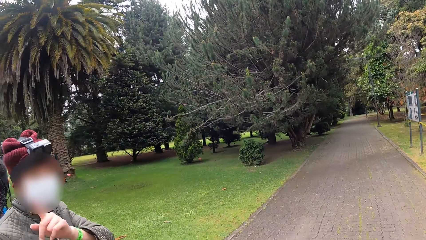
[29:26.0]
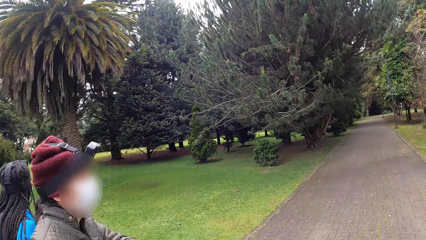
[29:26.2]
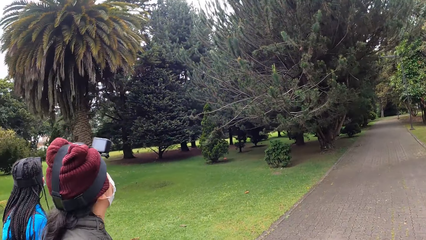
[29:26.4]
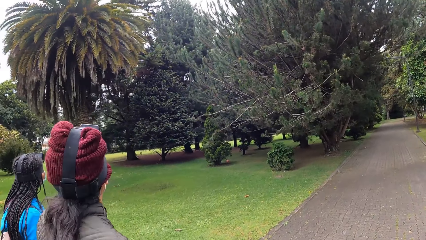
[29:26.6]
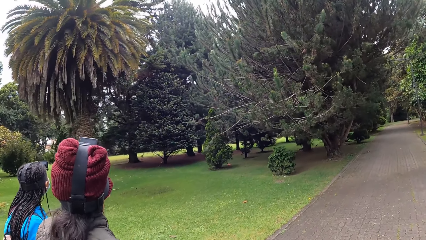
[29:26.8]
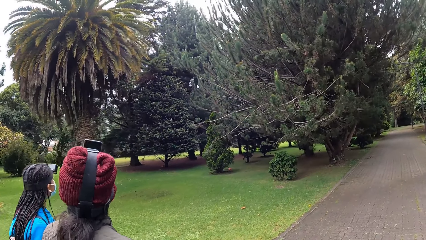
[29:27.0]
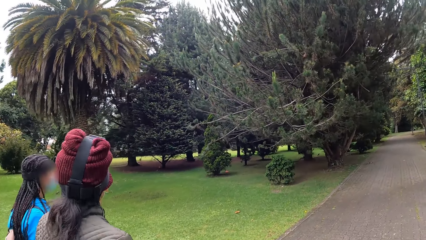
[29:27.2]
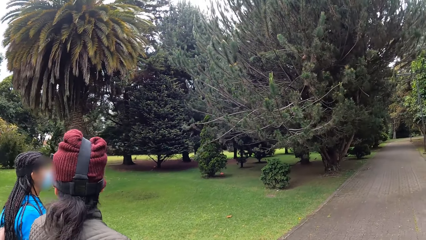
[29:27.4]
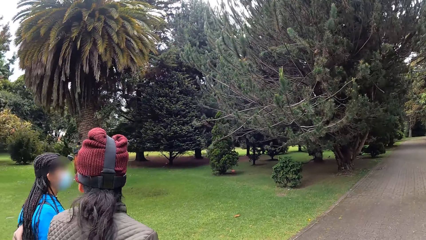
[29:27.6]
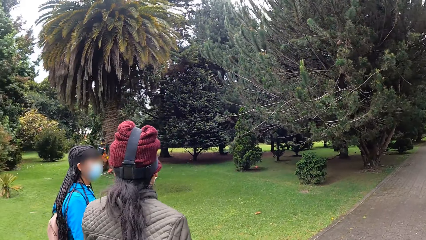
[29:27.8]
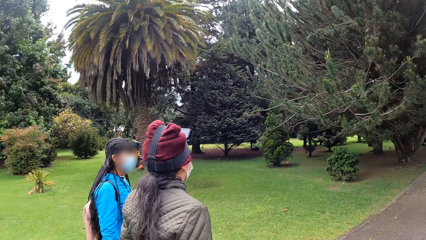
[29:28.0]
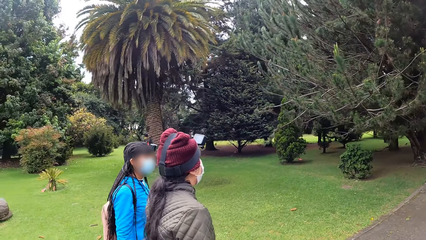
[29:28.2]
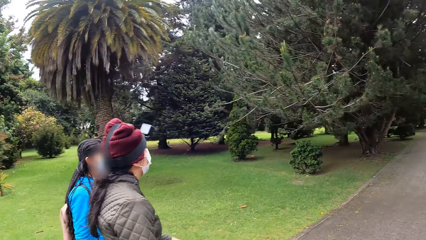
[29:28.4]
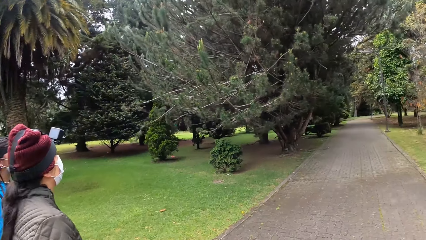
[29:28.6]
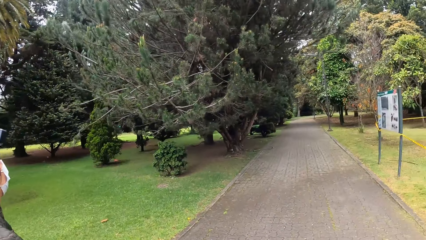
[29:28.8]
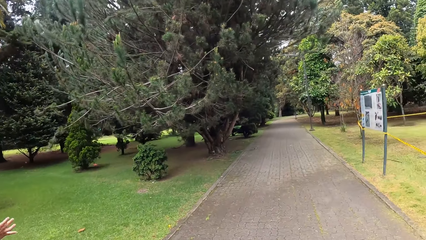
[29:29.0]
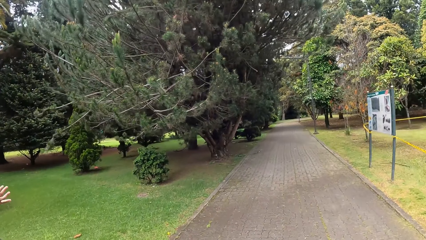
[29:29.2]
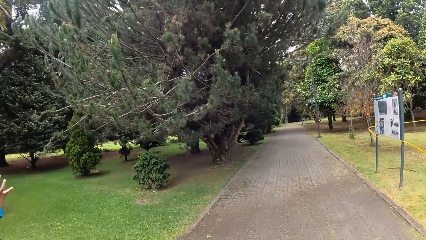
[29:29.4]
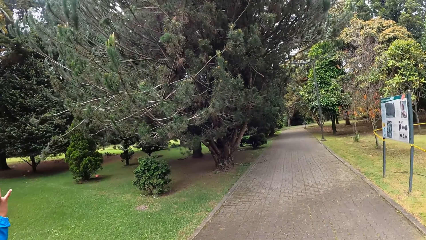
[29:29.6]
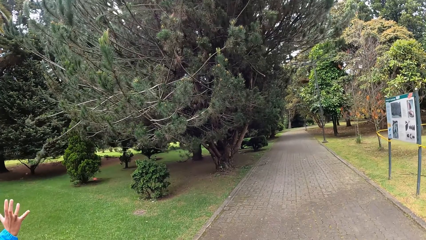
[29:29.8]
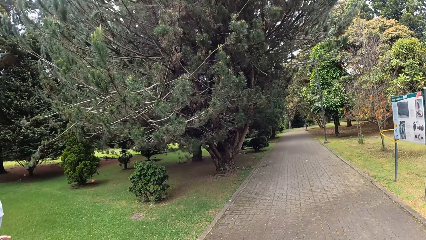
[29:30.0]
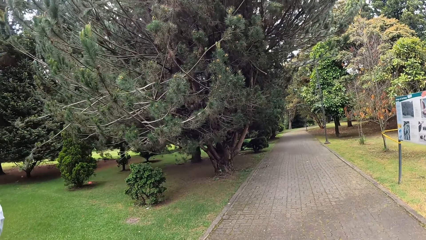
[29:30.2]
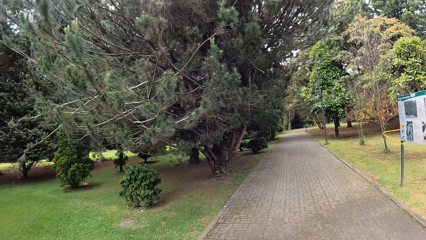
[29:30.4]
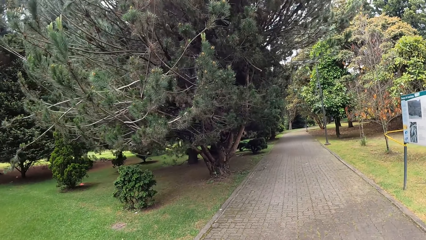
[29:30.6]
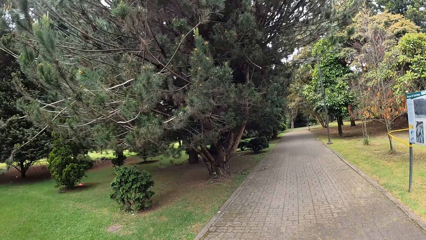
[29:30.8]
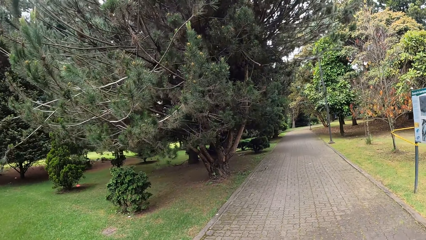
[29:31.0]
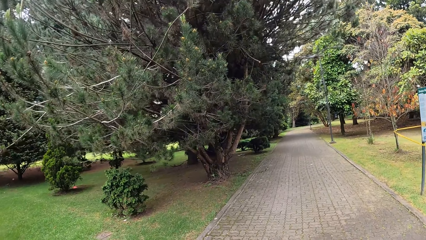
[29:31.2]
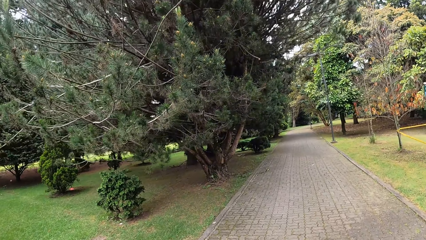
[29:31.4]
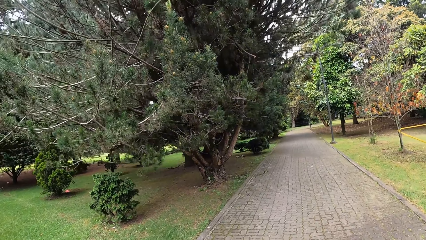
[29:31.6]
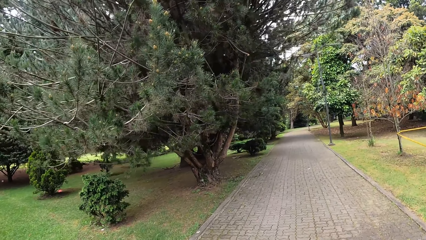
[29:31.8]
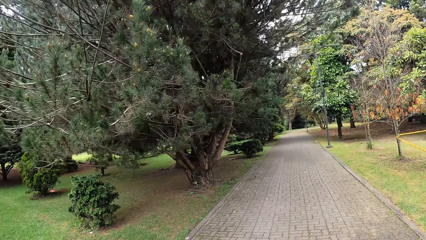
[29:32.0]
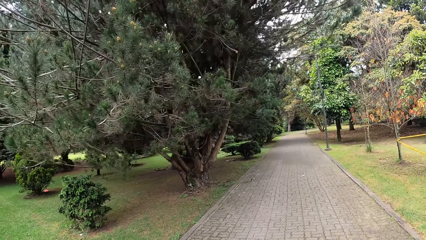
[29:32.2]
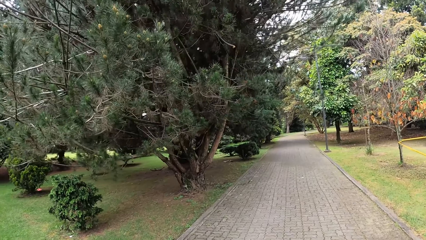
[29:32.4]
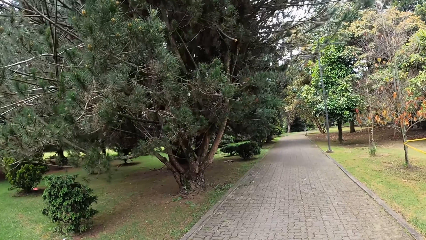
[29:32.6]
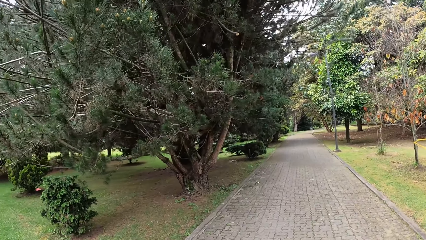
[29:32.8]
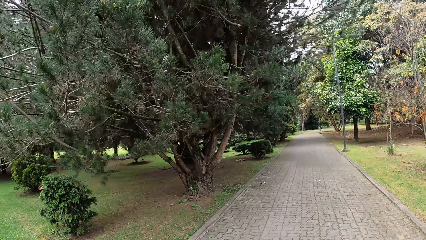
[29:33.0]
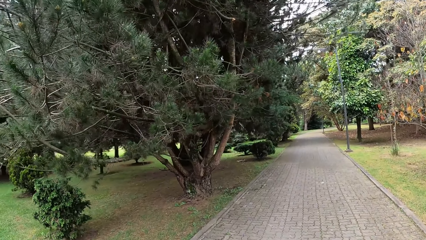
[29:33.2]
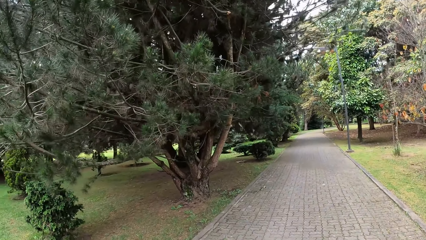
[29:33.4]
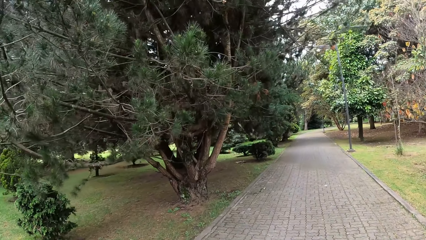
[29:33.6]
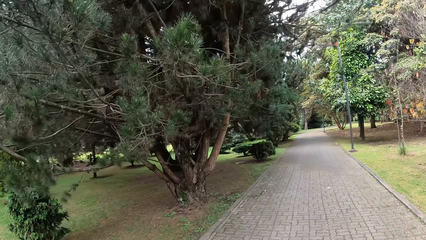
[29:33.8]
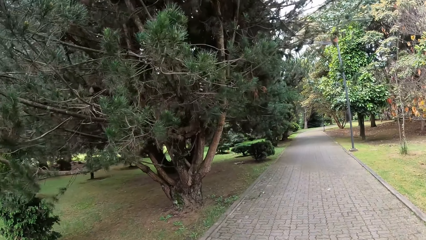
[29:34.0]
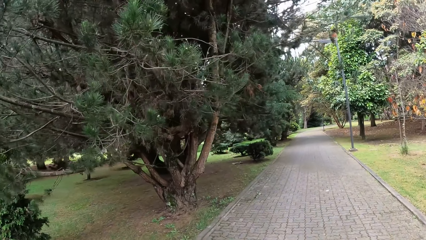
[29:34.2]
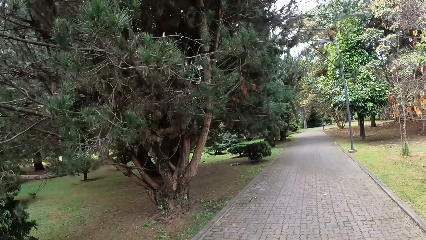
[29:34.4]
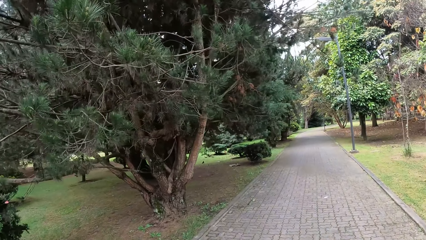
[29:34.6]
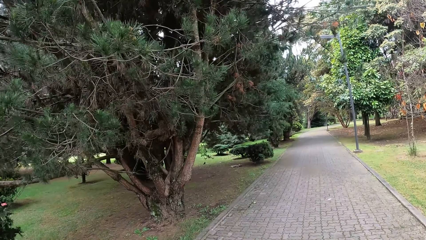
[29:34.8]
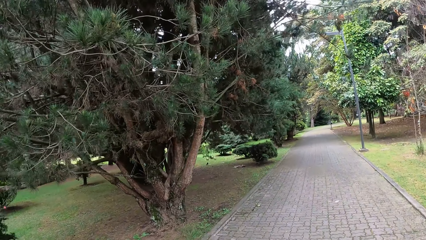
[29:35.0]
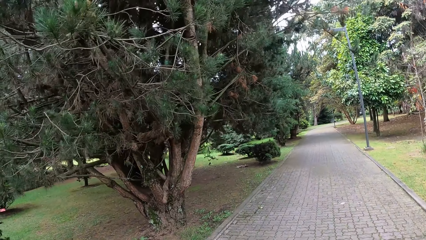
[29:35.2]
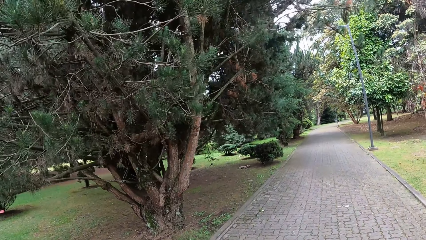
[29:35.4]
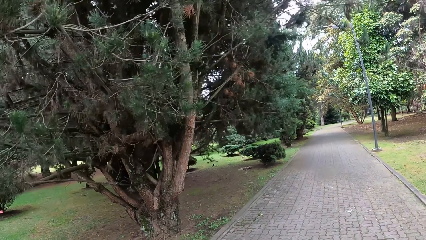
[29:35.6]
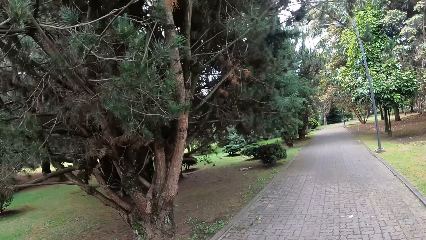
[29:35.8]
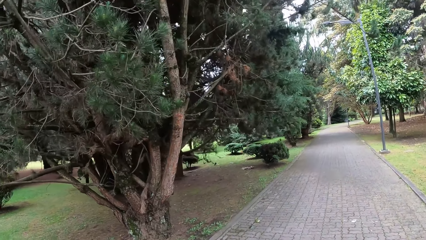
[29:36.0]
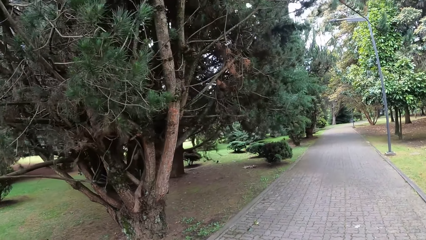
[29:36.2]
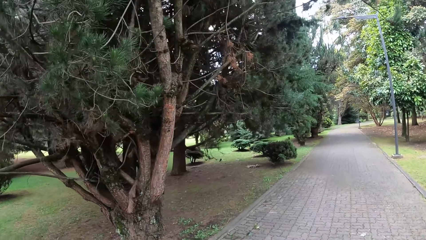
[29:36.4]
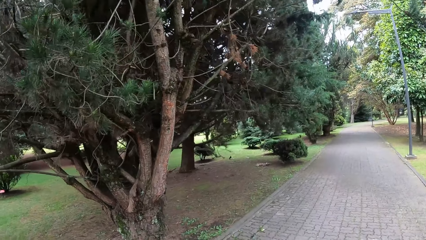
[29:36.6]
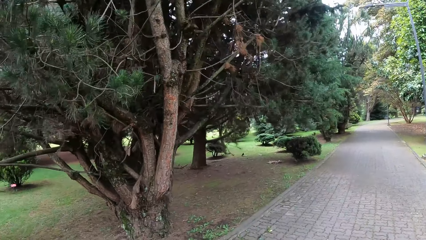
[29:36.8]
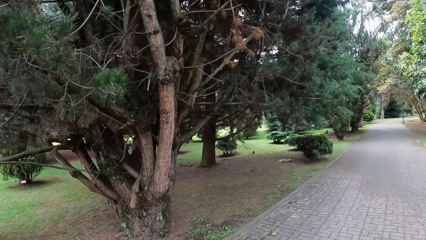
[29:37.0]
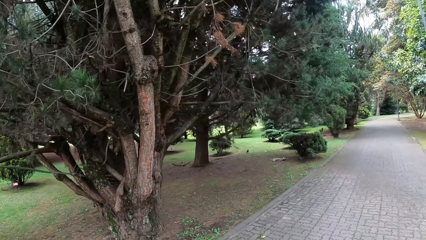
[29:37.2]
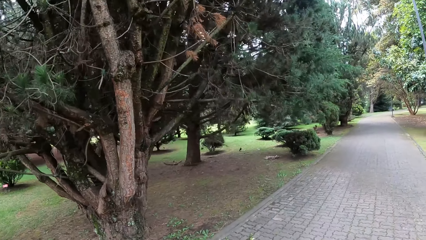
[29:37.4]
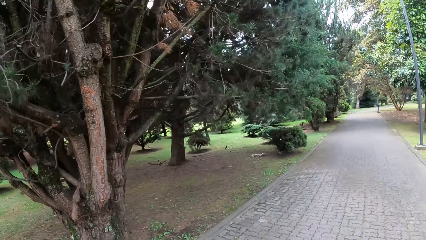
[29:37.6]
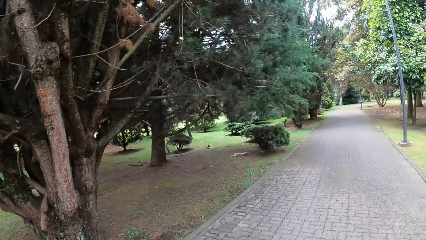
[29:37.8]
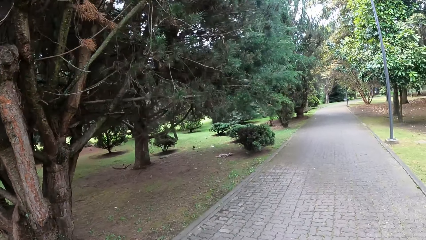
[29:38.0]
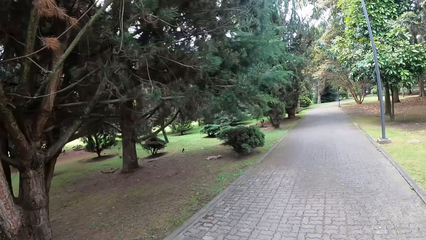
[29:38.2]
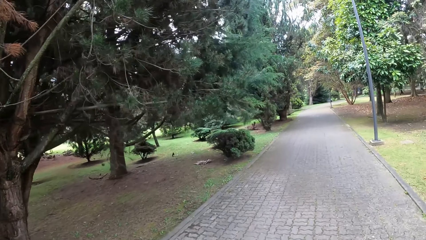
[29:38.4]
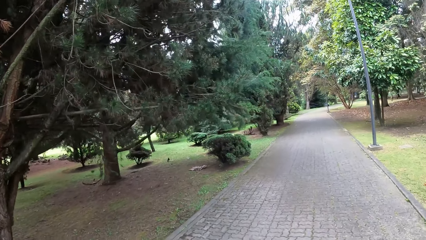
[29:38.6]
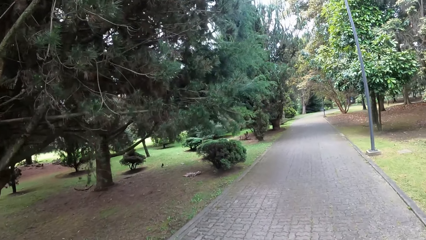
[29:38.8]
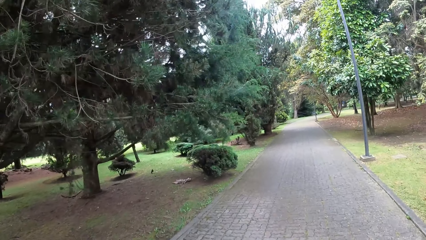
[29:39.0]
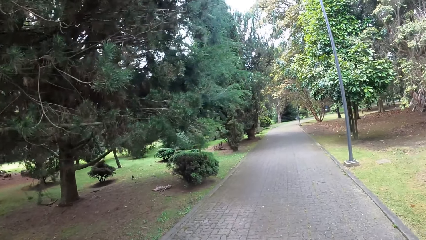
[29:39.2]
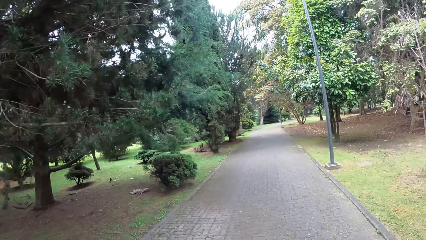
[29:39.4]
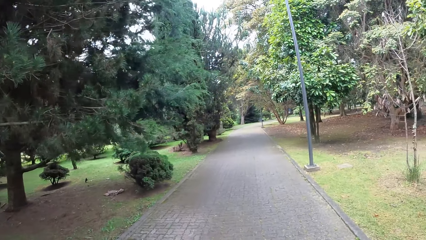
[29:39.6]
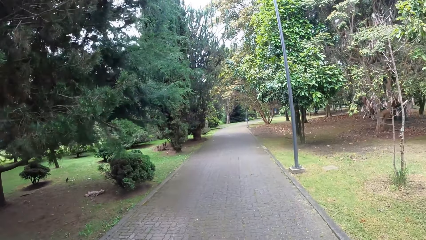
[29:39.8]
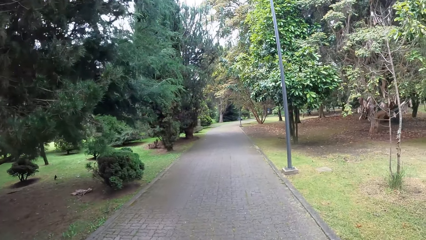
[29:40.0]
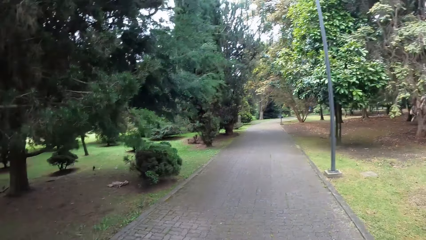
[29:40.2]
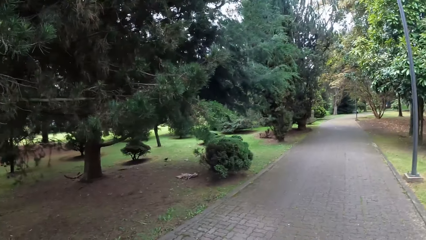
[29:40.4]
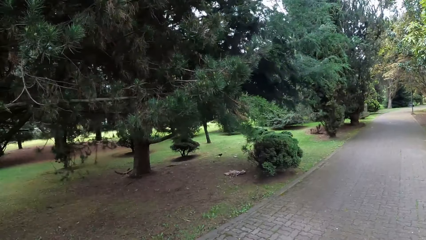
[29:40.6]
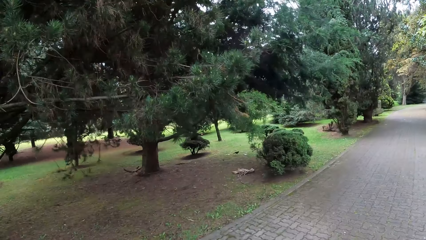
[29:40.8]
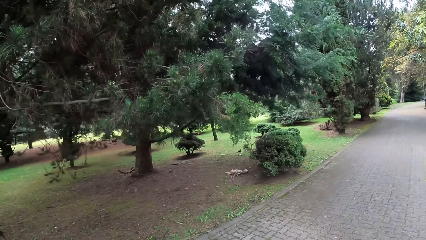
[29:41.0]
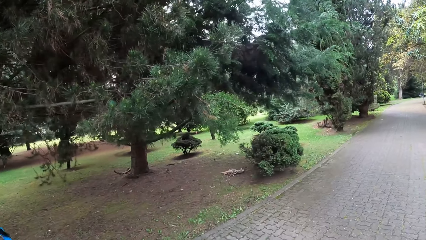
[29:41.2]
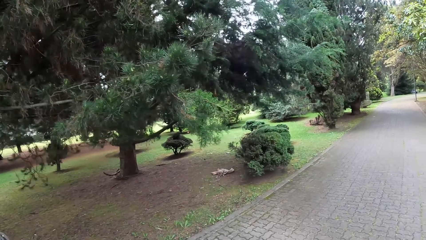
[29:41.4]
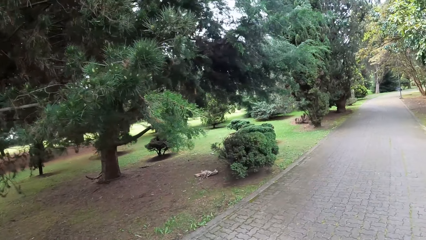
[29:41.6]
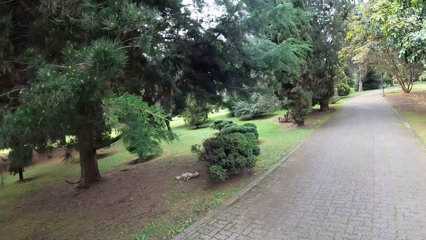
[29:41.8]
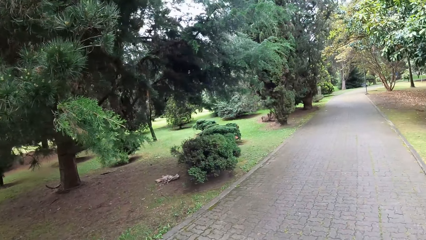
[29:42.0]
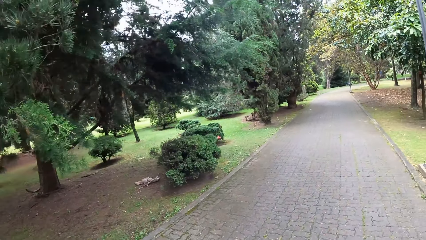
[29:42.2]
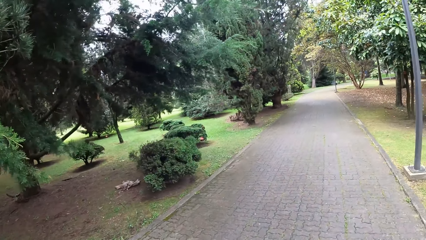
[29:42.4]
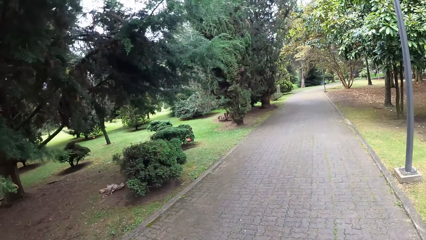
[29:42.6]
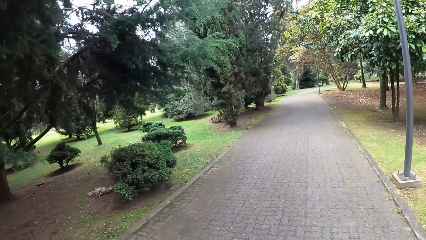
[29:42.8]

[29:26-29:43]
The camera wearer walks on the pavement.
